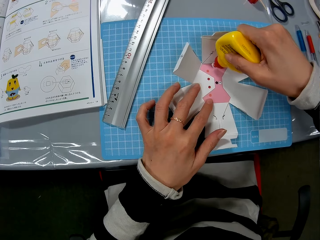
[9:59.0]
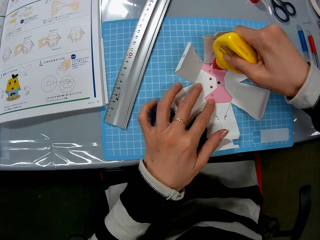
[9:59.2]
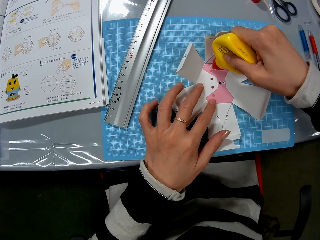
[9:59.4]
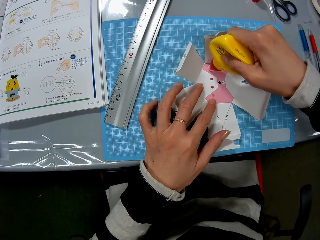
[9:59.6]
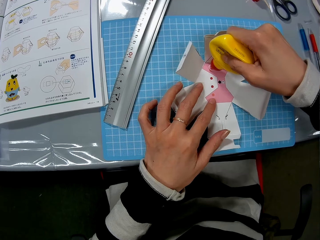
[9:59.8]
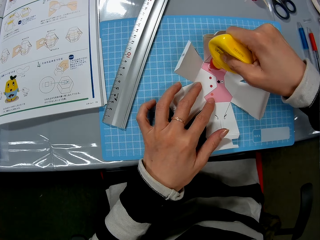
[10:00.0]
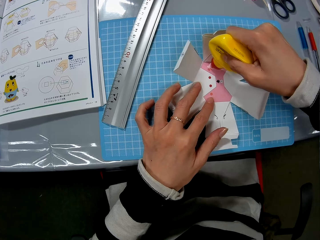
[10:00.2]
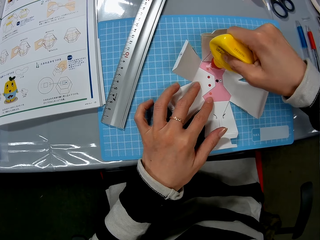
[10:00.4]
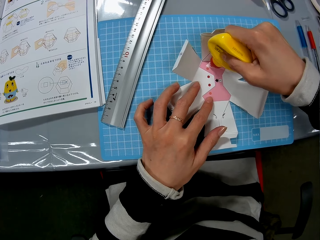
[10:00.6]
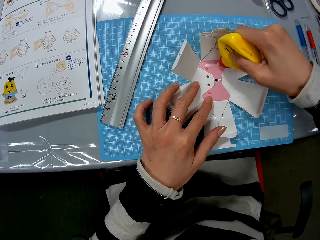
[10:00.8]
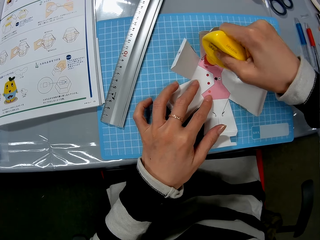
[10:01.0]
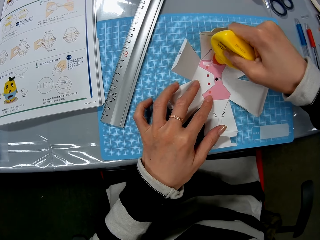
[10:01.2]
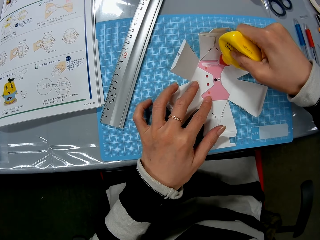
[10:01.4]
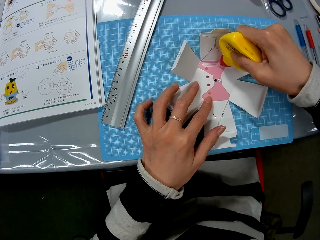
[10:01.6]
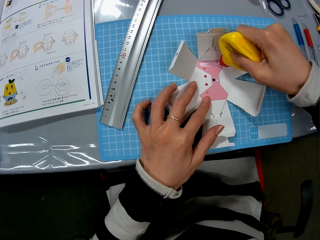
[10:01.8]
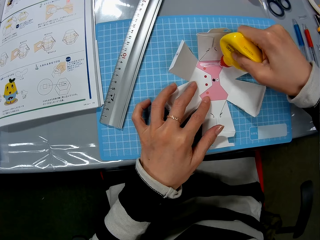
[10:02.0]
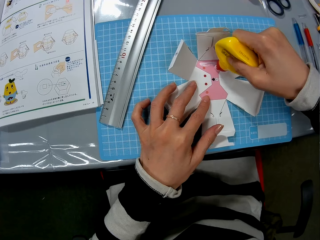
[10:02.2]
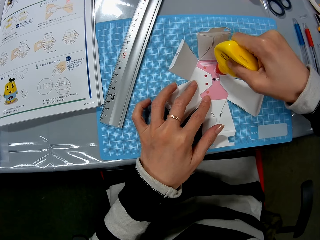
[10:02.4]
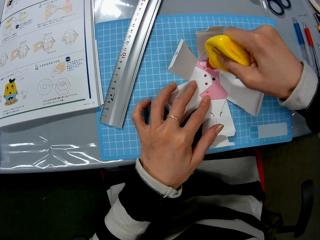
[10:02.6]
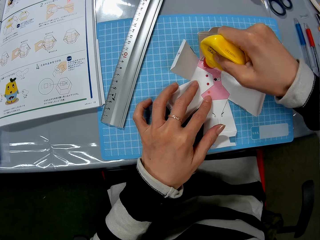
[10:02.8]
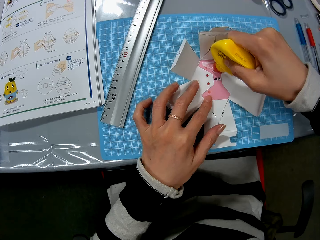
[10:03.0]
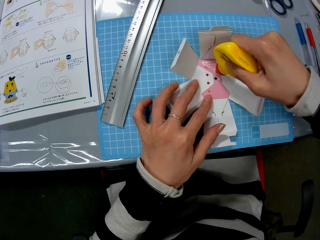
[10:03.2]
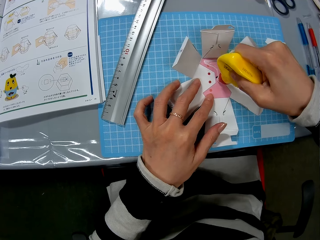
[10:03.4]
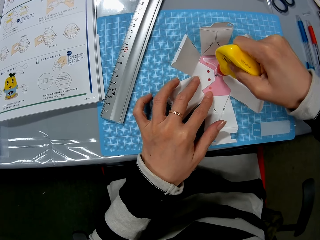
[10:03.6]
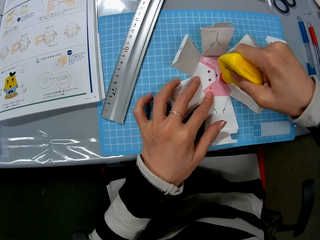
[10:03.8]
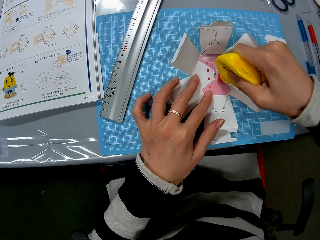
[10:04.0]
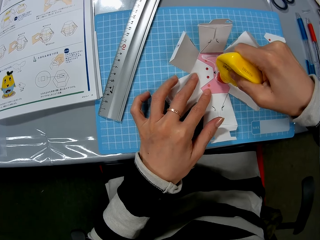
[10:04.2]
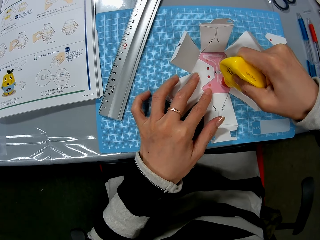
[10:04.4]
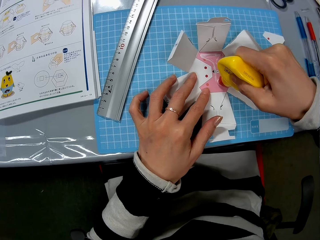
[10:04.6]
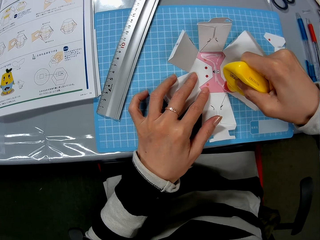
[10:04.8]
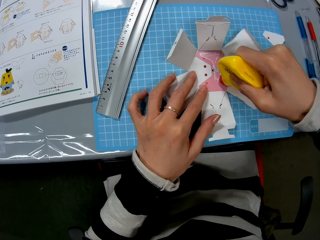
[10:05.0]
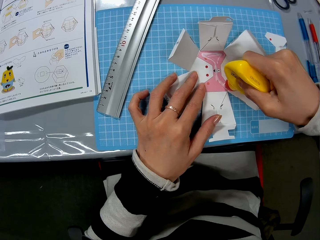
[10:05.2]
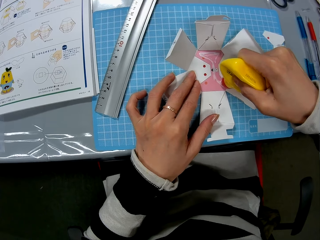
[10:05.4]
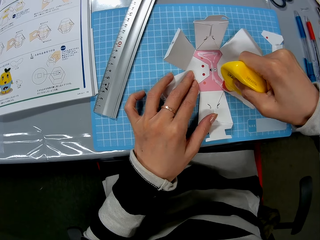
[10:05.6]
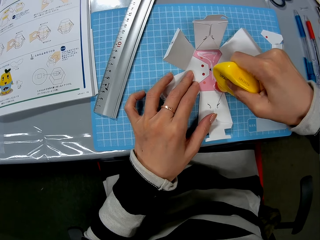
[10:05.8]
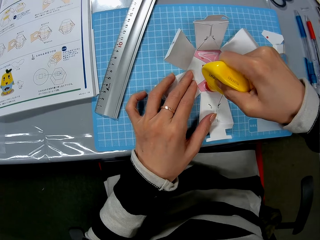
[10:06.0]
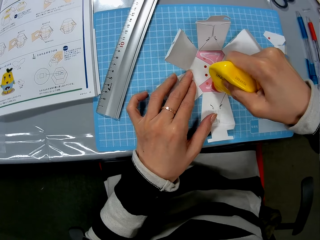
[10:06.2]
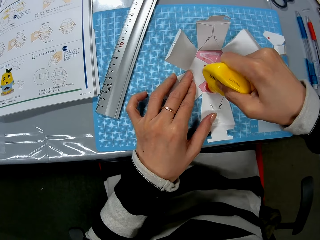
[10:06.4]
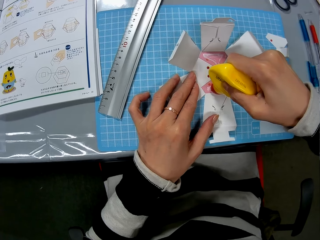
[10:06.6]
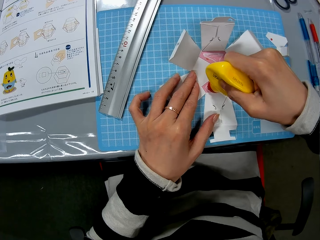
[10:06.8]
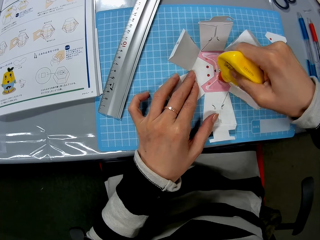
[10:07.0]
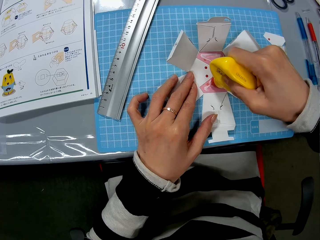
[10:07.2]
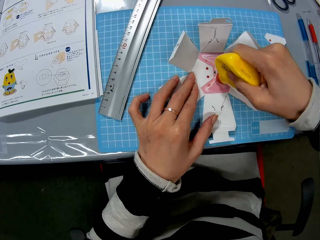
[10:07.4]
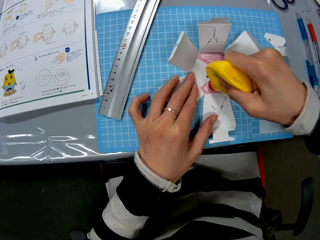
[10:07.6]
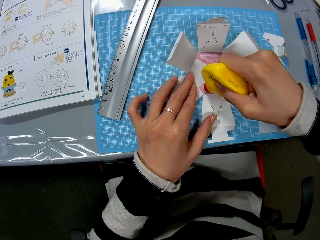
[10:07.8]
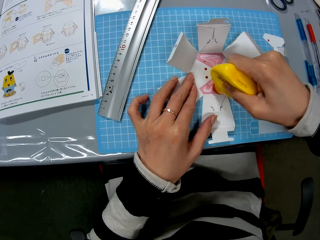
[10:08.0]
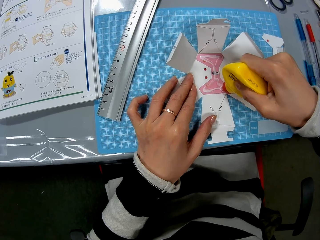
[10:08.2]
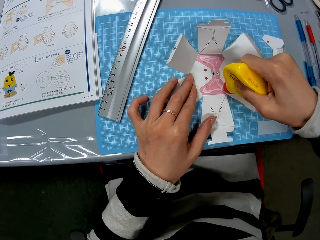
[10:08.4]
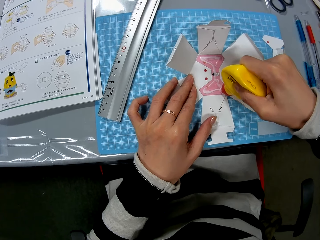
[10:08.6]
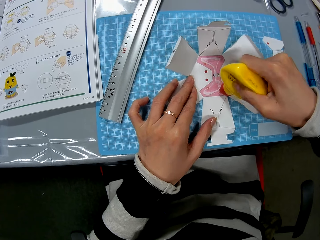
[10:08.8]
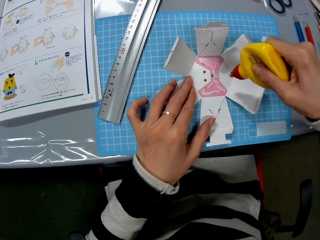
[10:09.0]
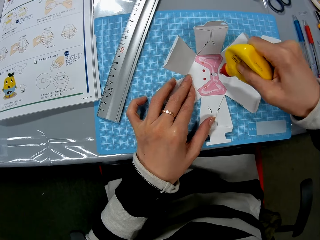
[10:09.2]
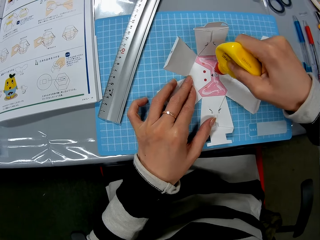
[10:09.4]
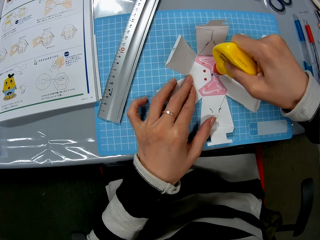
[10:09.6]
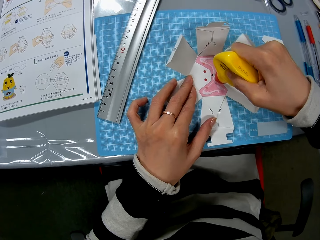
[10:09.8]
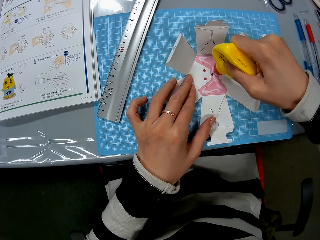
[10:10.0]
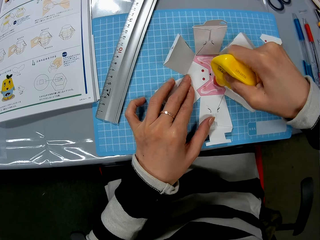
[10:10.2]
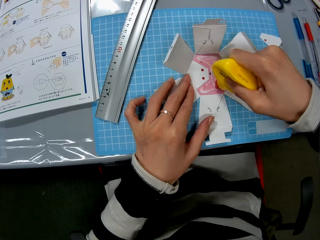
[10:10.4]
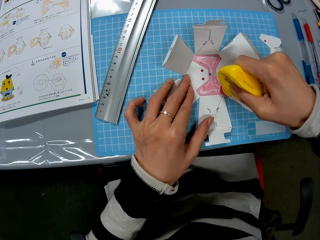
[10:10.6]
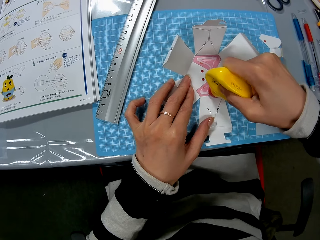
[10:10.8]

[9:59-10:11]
The camera wearer applies glue on the carton craft. They put the glue on the paper craft.

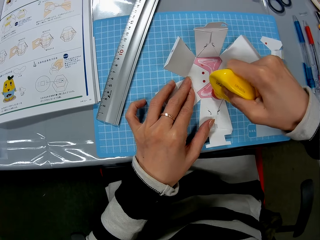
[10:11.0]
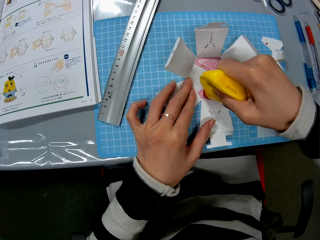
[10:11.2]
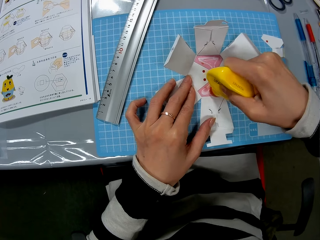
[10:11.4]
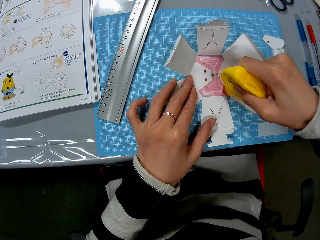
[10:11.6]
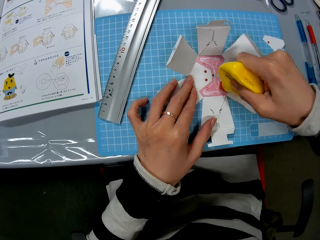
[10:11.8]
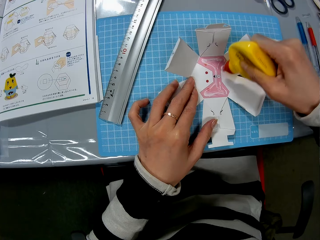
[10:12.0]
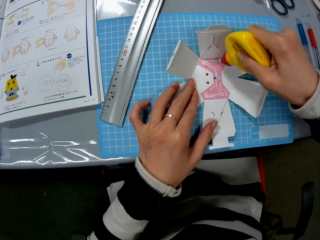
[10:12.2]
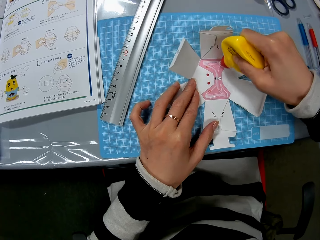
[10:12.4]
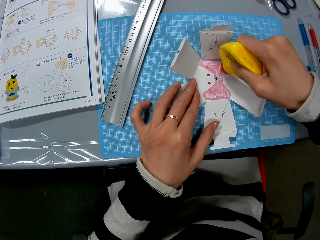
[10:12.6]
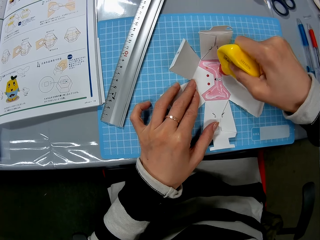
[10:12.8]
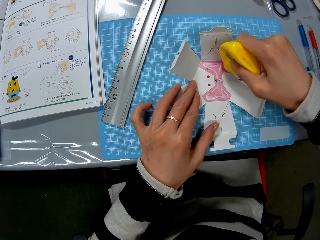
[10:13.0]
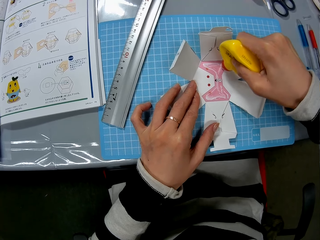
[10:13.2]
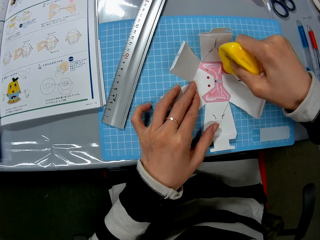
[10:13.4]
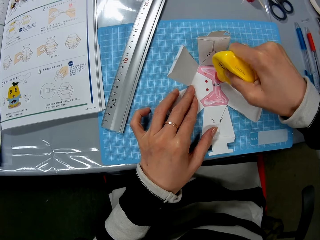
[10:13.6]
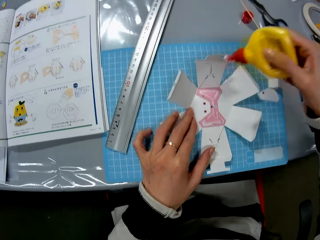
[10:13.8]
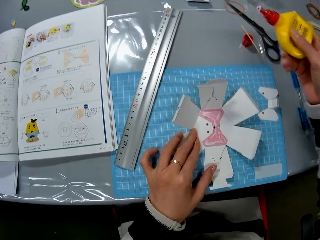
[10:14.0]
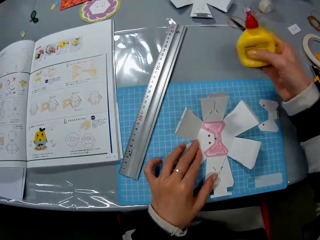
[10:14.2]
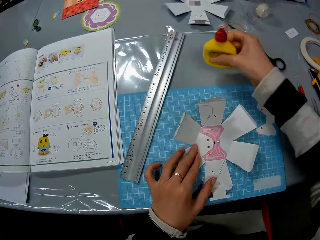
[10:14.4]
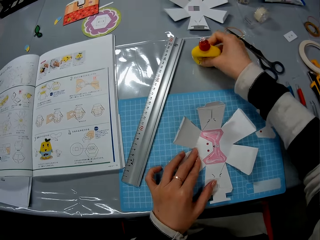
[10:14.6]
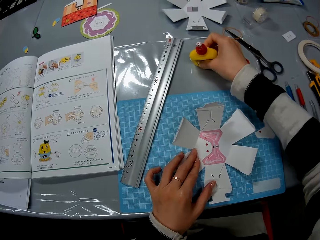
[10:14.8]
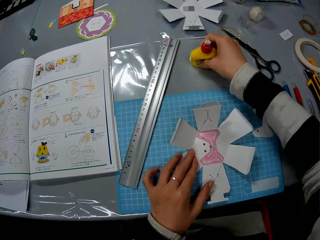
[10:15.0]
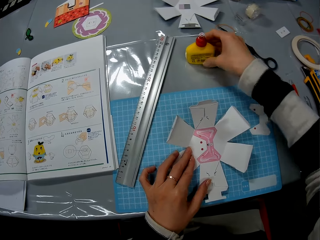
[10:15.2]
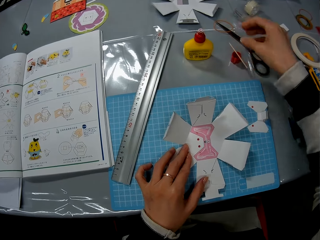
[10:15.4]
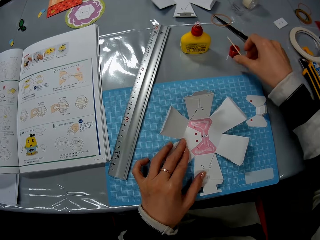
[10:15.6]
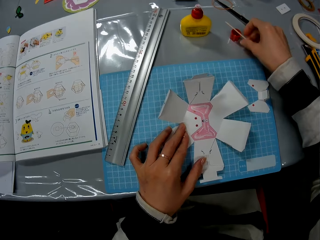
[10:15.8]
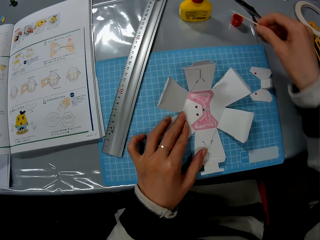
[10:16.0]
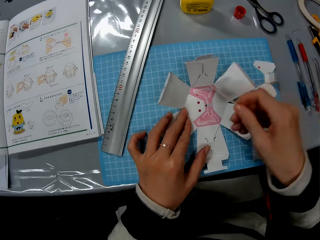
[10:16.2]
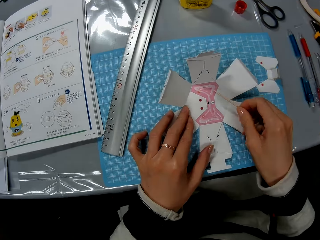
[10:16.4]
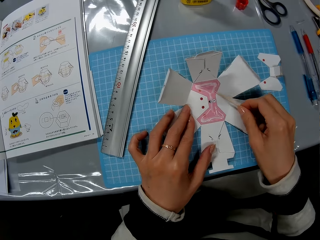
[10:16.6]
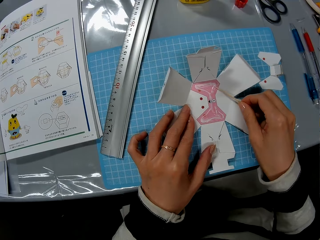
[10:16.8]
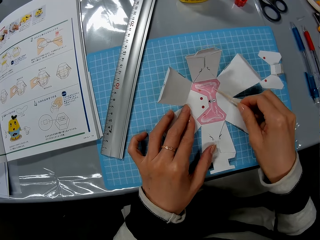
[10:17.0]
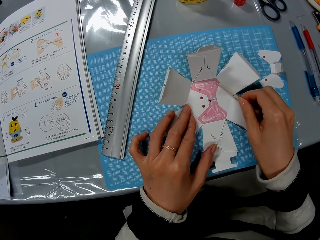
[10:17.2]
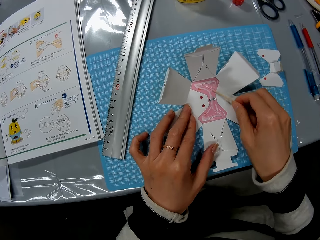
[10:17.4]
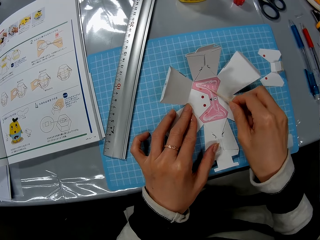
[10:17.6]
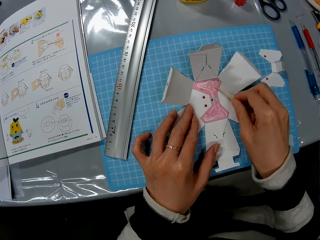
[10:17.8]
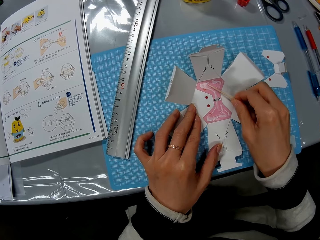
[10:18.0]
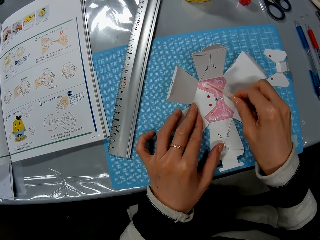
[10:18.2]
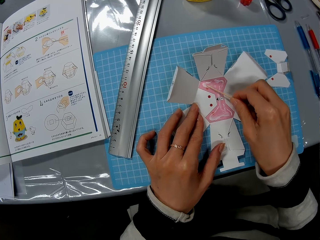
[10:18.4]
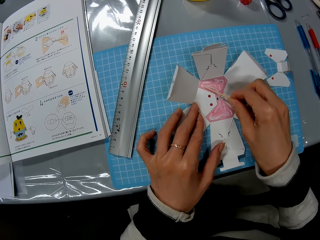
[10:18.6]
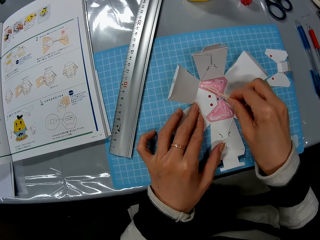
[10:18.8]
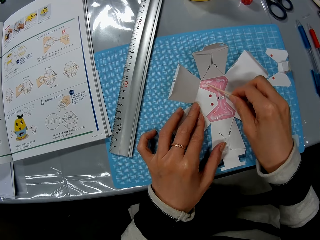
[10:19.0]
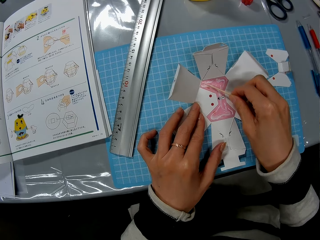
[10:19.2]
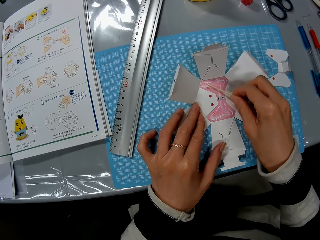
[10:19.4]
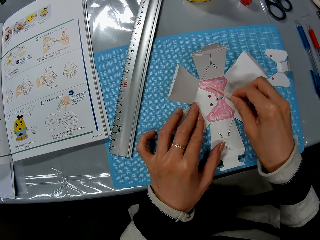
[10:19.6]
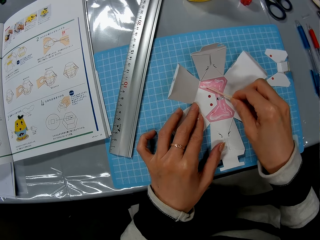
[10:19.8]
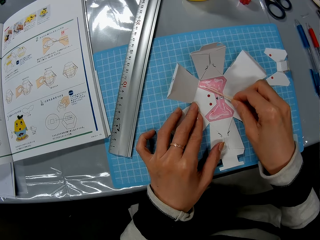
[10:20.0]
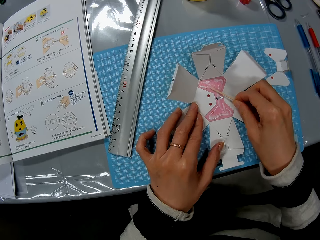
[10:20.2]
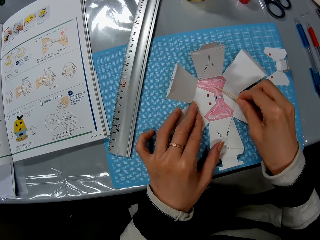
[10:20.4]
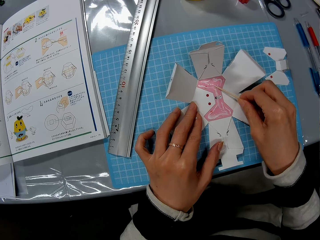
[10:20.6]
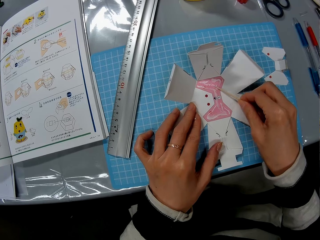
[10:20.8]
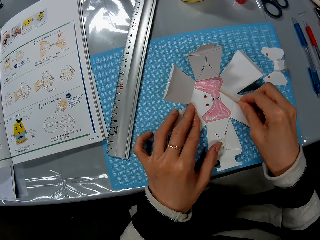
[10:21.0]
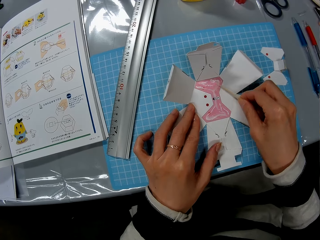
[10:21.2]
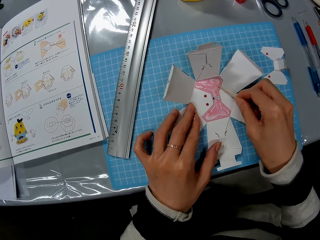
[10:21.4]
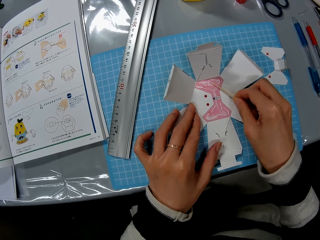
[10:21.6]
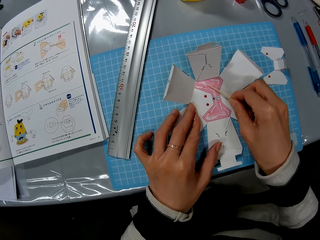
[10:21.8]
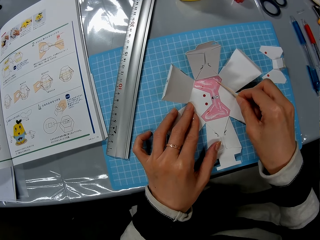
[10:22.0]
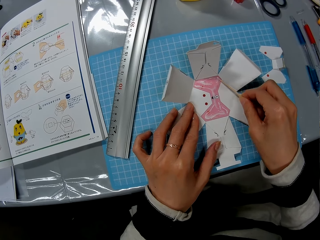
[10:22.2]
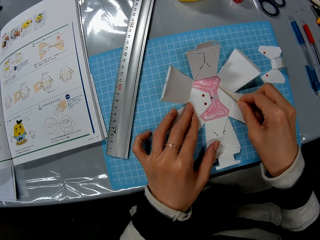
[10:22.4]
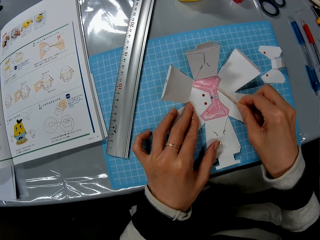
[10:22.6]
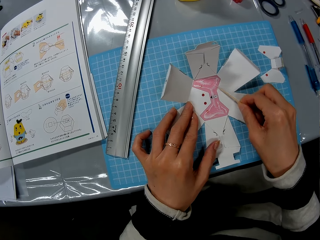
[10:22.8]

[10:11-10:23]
The camera wearer puts the glue on the table. They pick up the stick from the table. They spread the glue on the carton craft with the stick.
